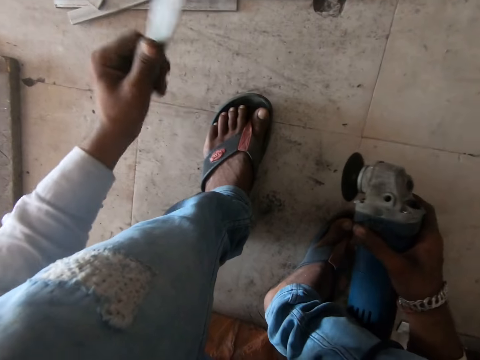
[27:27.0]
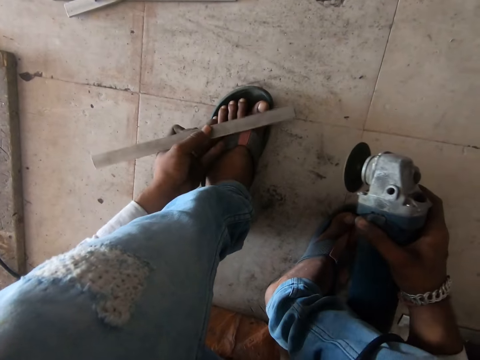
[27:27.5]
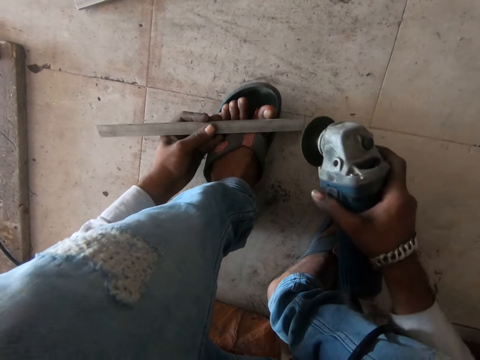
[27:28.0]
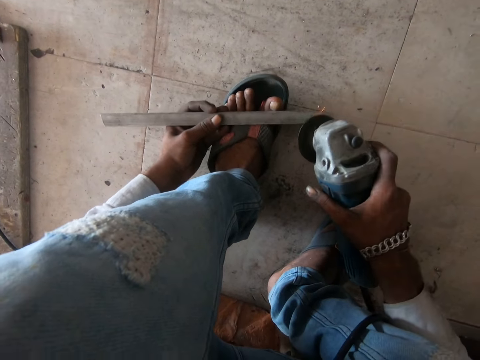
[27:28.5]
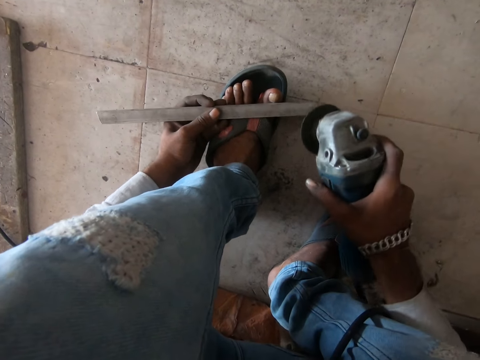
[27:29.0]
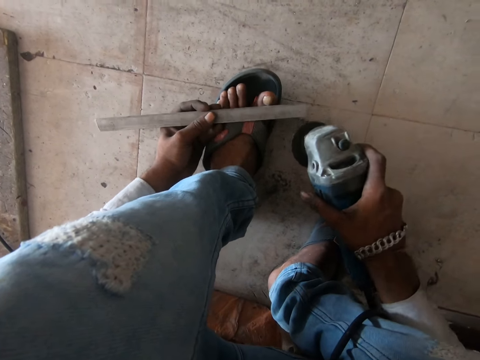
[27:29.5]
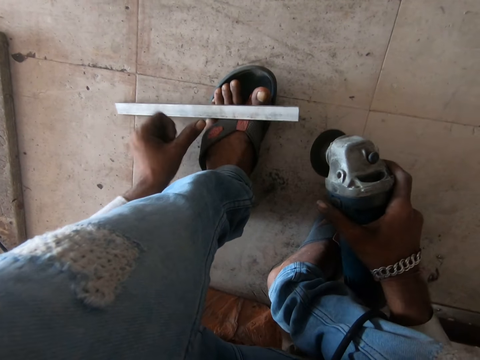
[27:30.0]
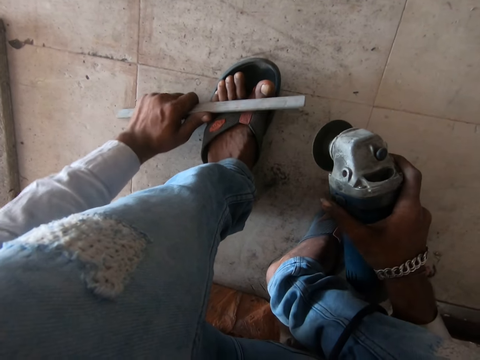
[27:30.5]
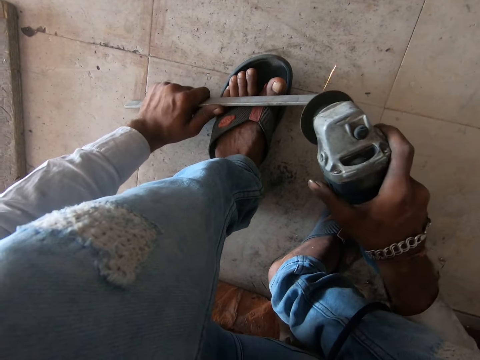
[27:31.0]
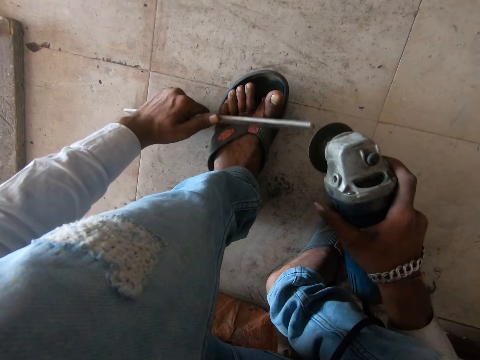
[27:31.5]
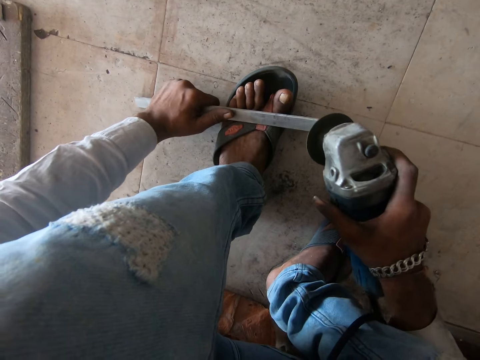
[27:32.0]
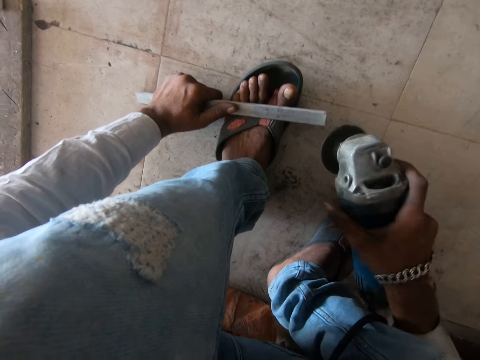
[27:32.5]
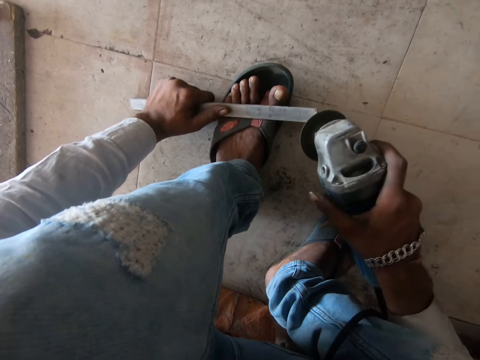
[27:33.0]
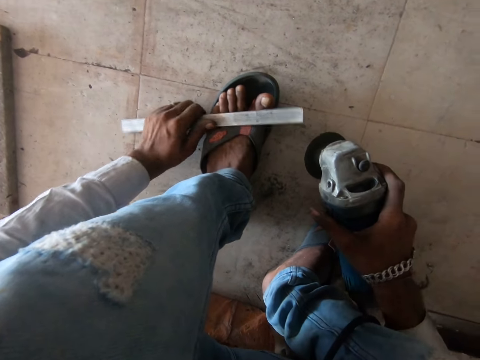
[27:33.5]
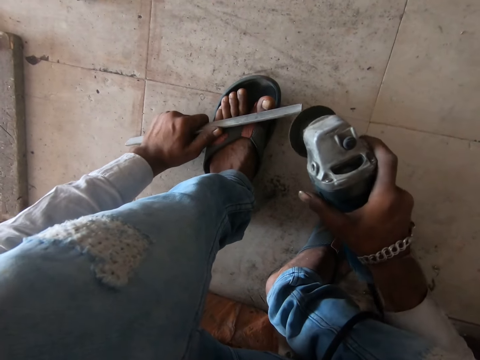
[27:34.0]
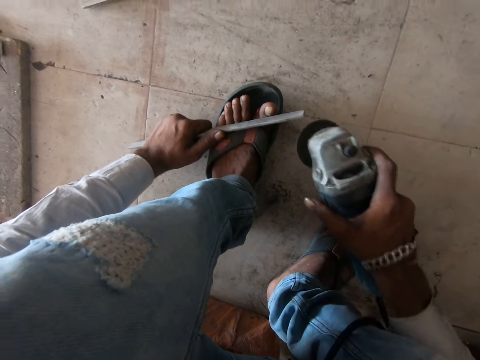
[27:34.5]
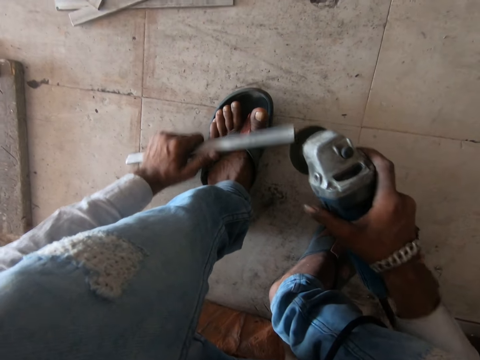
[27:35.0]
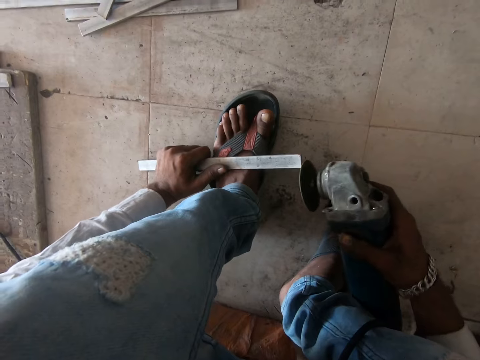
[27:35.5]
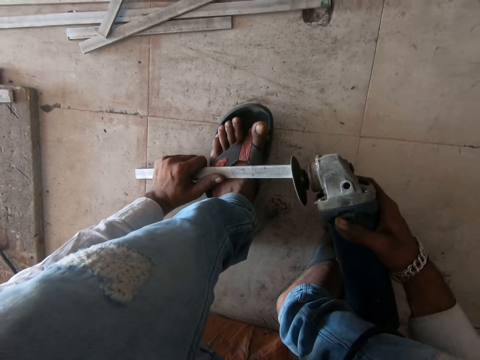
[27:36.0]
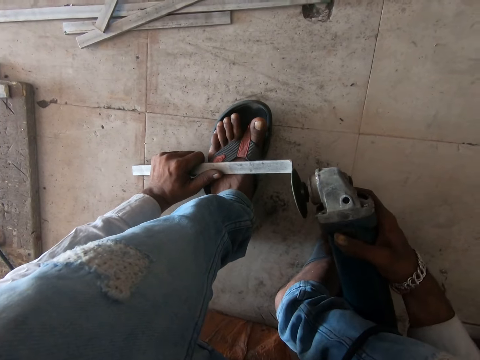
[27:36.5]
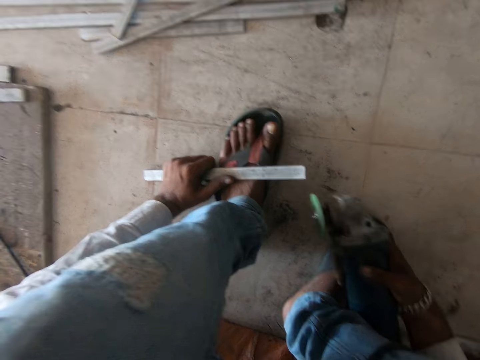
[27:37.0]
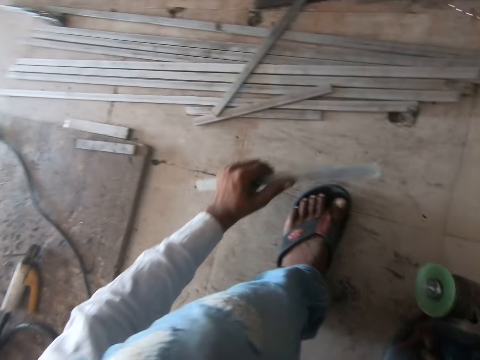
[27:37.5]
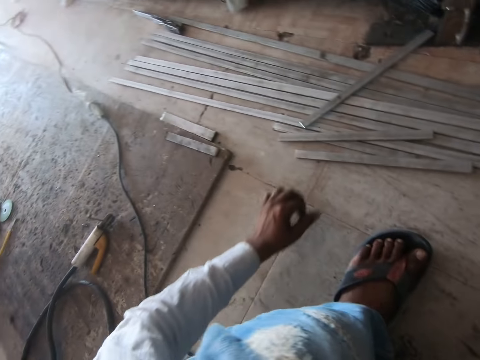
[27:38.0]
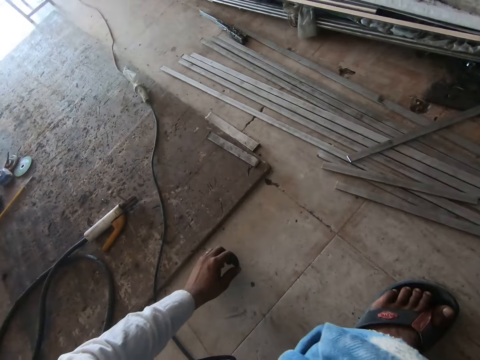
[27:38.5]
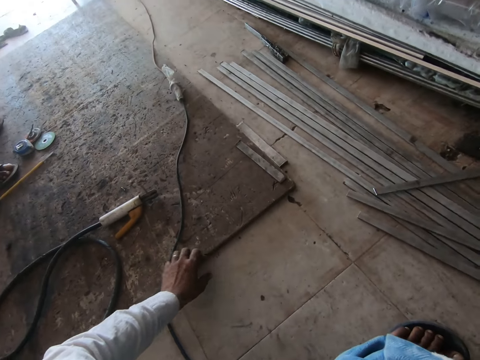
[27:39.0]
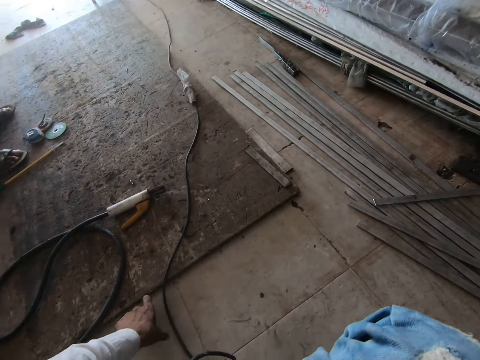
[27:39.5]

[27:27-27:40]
The camera wearer turns the metal rod with the left hand. They grind the metal rod in the left hand with the grinder machine in the right hand. They throw the metal rod on others on the floor with the left hand. They put the metal down.

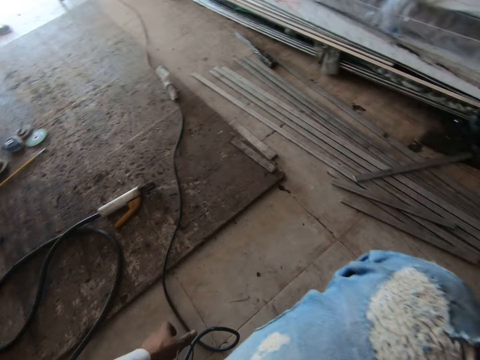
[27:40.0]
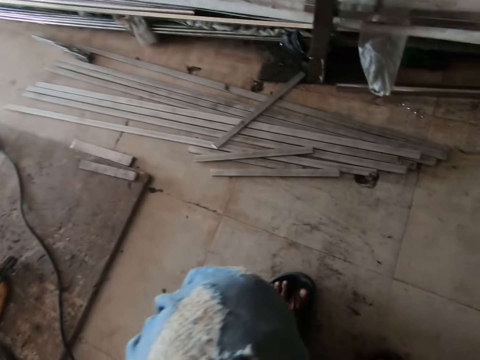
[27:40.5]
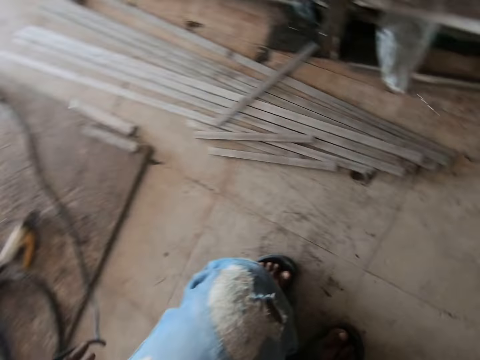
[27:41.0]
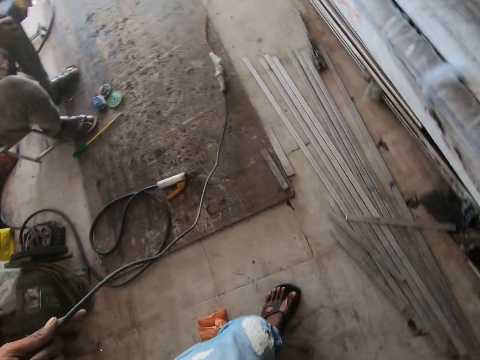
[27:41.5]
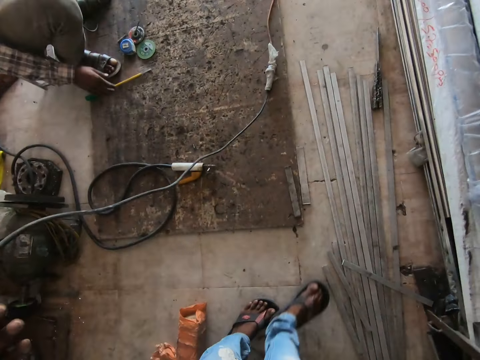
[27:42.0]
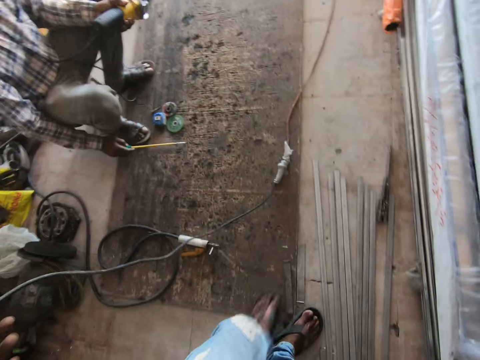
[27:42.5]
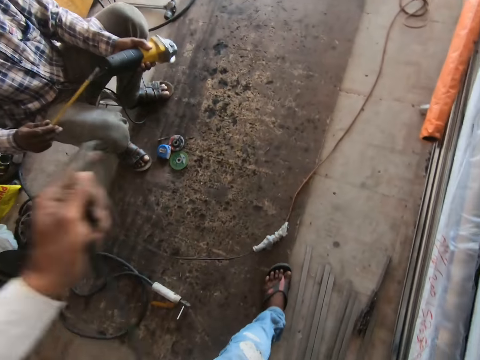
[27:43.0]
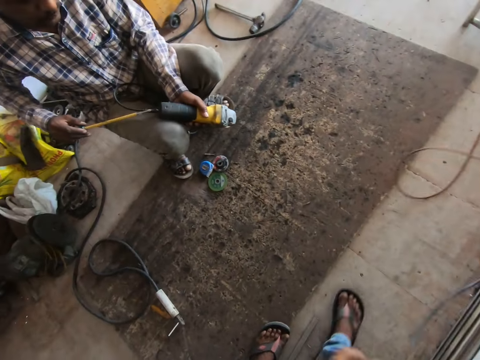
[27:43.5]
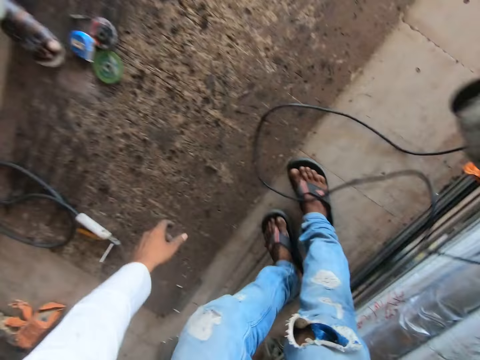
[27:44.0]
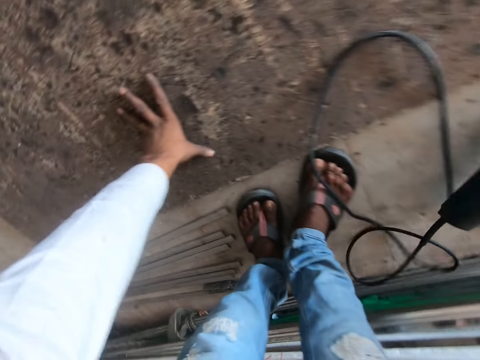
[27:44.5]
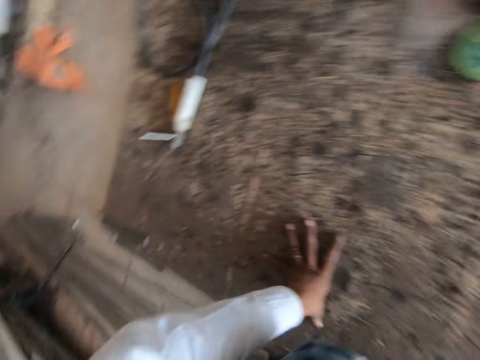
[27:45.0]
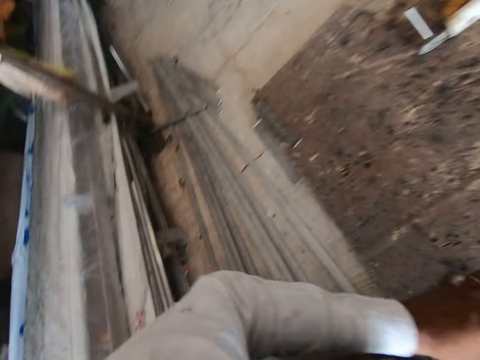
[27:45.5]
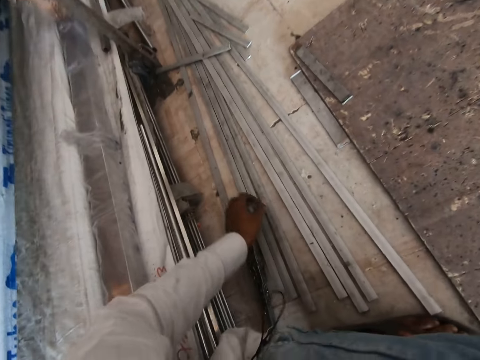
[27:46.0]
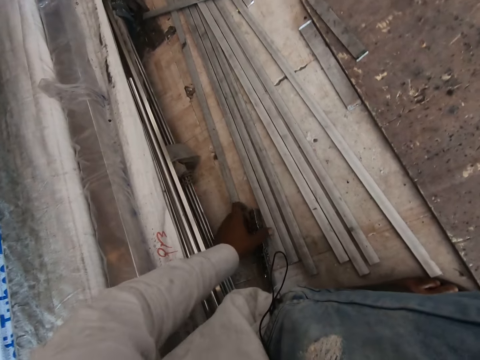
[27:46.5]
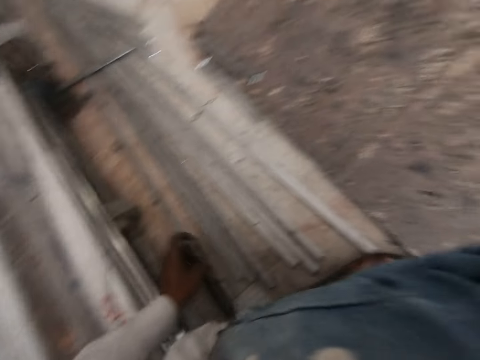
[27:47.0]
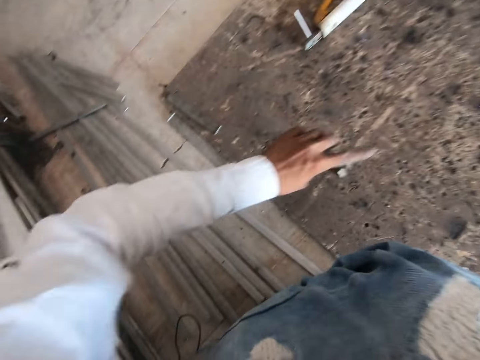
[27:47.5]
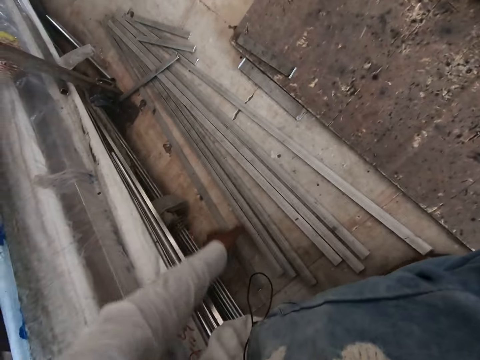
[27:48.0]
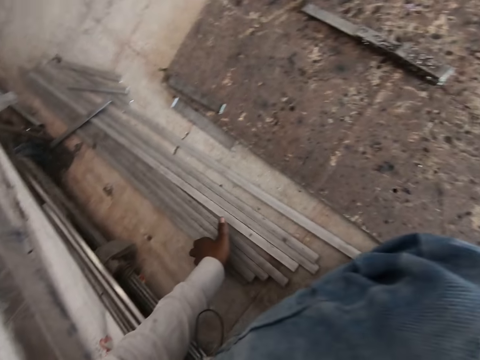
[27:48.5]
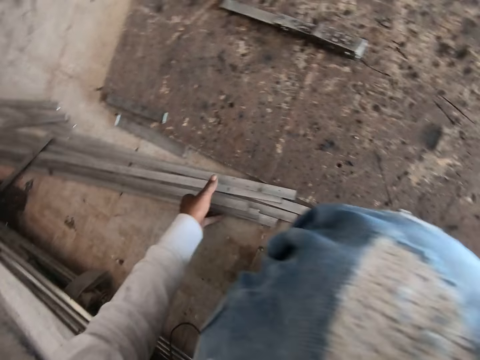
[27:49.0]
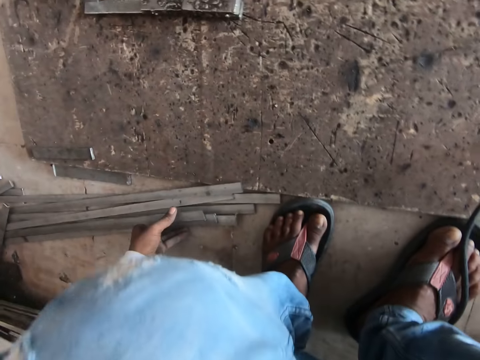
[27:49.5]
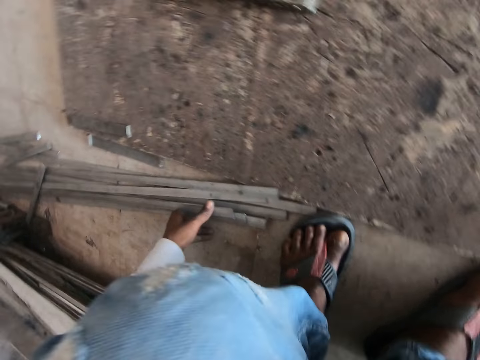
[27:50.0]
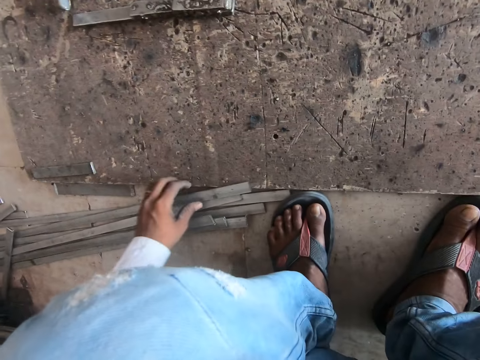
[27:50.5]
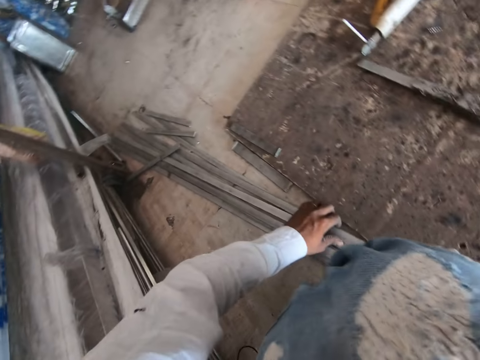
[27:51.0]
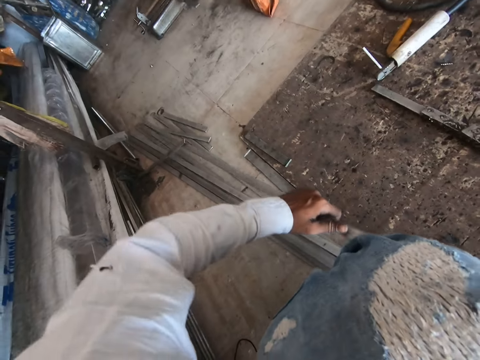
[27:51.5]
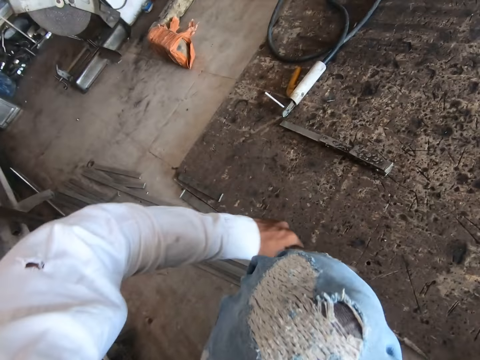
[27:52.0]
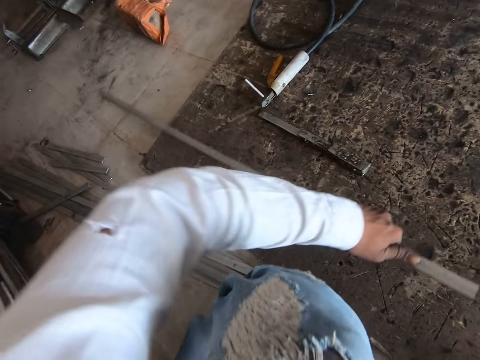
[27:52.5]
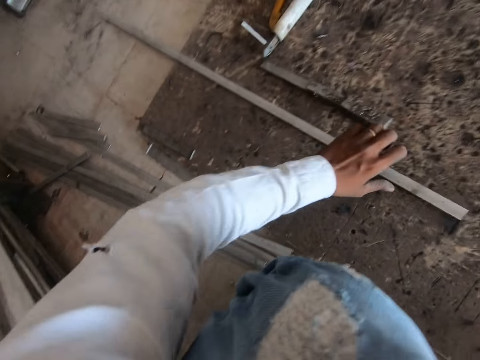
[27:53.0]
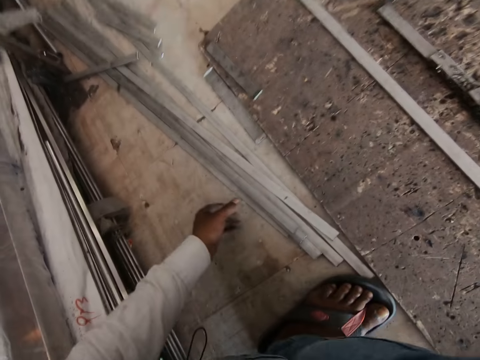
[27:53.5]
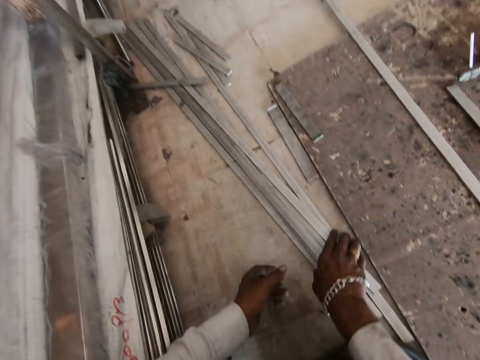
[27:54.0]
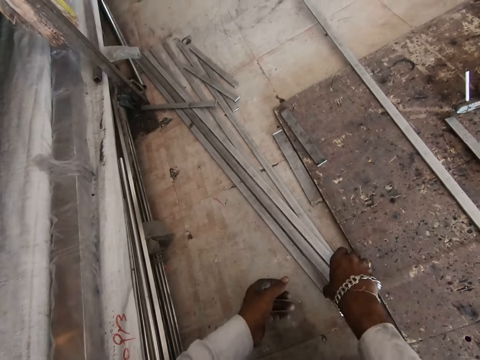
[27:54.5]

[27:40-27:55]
The camera wearer looks around the floor. They touch the cable. They walk around. They hold the cable of the grinder machine with the left hand. They throw the grinder machine cable with the left hand. They put the cable down. They place the left hand on the floor. They look around the room. They move the metal. They pick up a metal rod on the floor with the left hand. They throw the metal rod on the floor with the left hand. They move the metal rods on the floor with the left hand. They pick up a metal rod on the floor with the left hand. They place the metal rod on the floor with the left hand.
